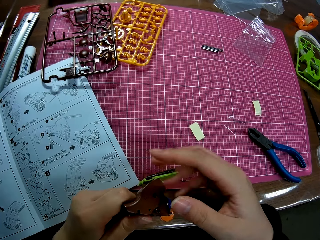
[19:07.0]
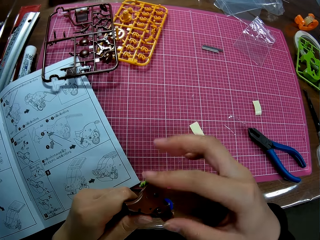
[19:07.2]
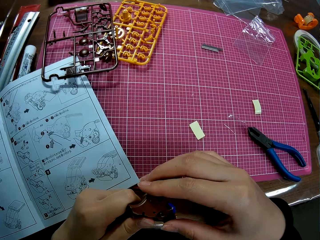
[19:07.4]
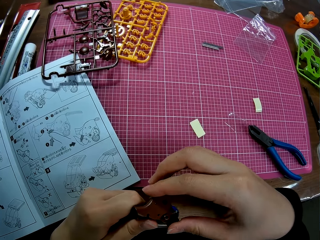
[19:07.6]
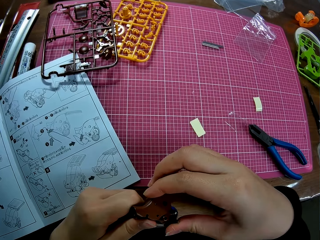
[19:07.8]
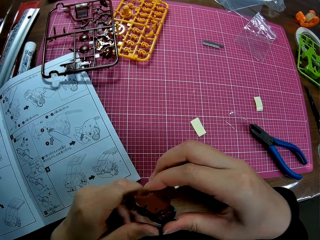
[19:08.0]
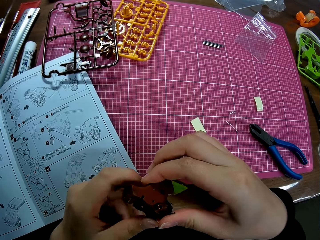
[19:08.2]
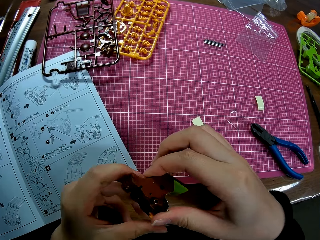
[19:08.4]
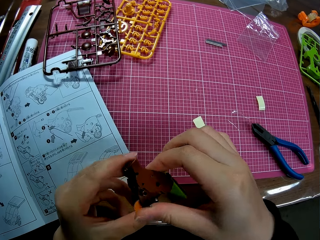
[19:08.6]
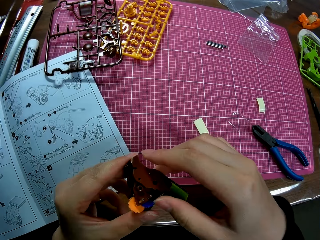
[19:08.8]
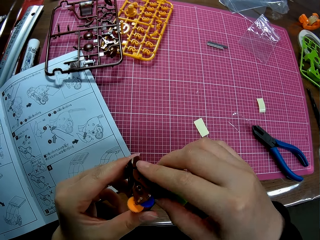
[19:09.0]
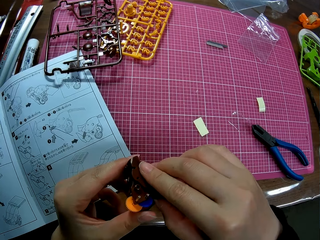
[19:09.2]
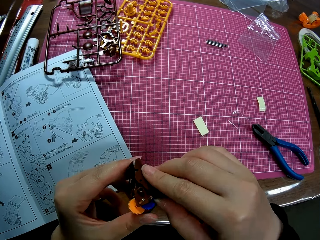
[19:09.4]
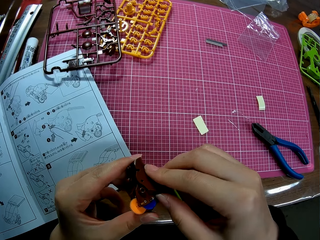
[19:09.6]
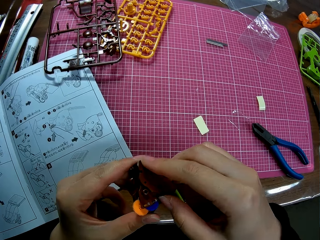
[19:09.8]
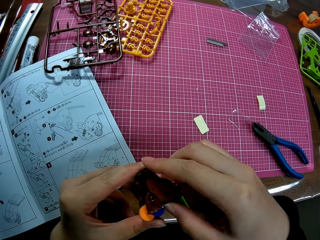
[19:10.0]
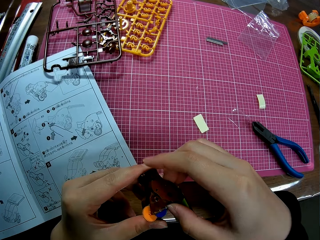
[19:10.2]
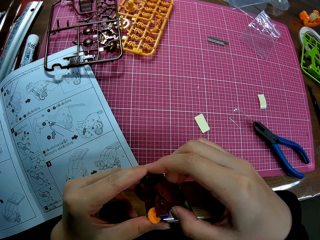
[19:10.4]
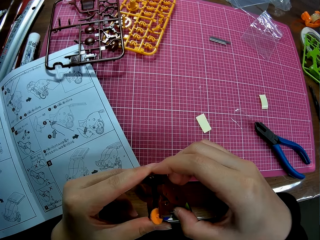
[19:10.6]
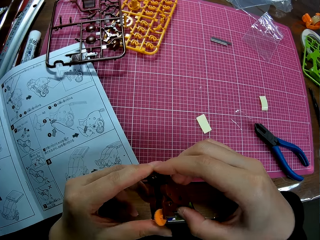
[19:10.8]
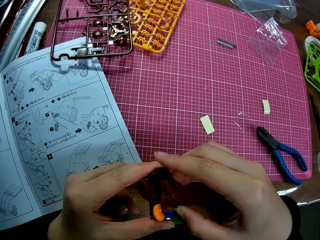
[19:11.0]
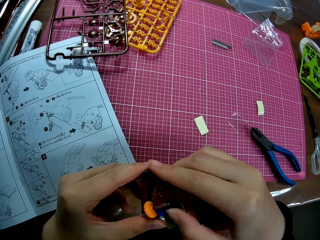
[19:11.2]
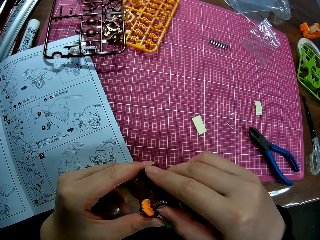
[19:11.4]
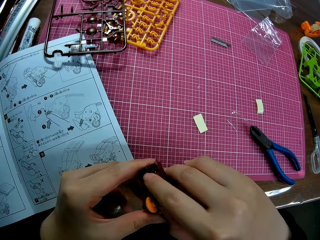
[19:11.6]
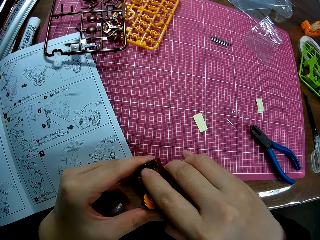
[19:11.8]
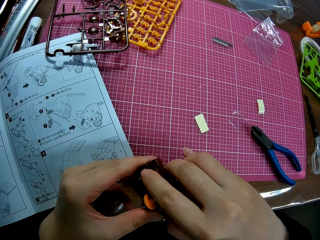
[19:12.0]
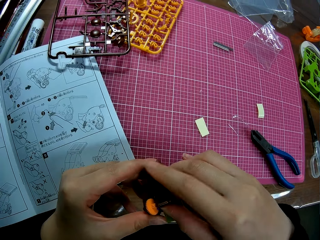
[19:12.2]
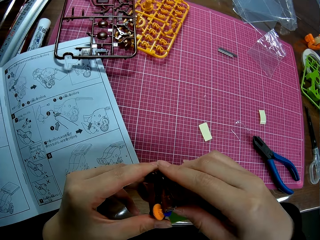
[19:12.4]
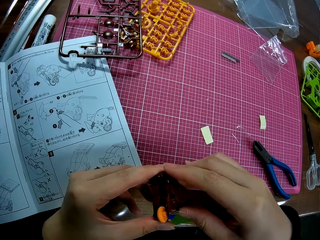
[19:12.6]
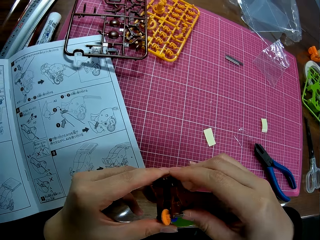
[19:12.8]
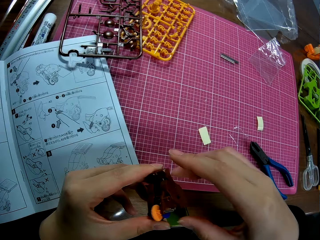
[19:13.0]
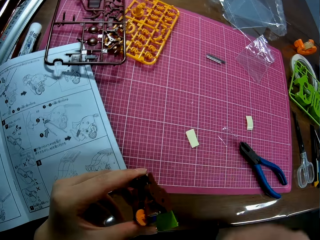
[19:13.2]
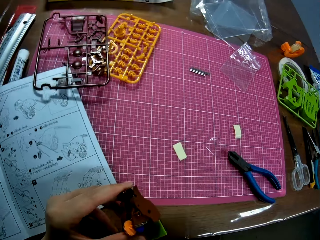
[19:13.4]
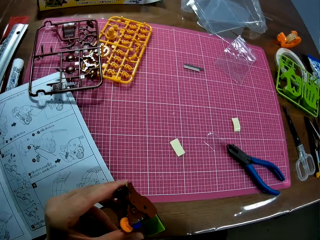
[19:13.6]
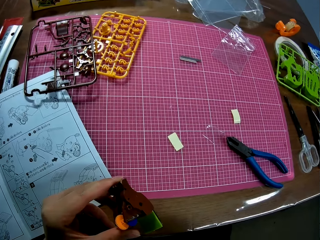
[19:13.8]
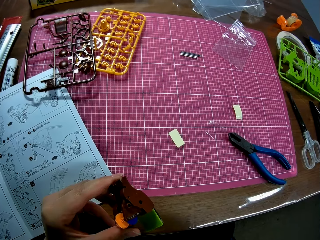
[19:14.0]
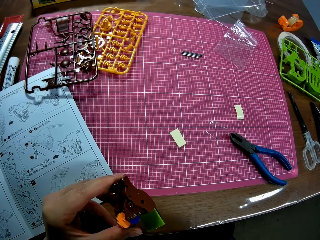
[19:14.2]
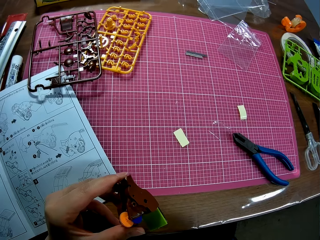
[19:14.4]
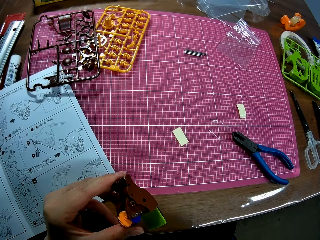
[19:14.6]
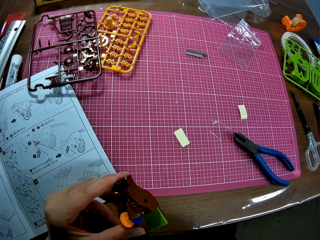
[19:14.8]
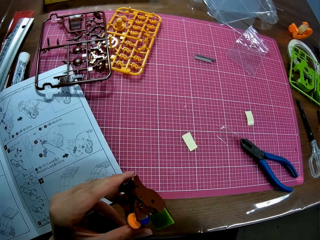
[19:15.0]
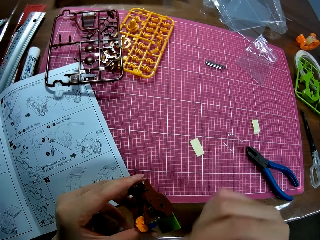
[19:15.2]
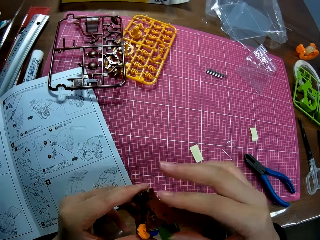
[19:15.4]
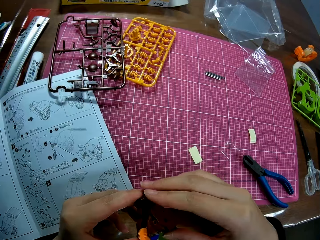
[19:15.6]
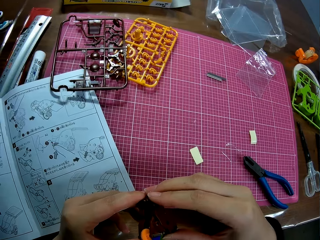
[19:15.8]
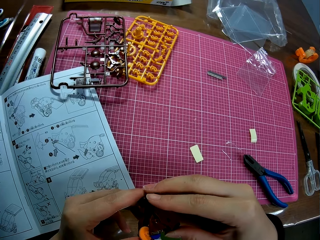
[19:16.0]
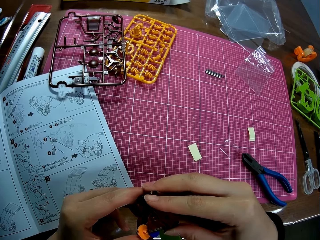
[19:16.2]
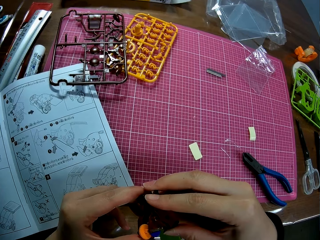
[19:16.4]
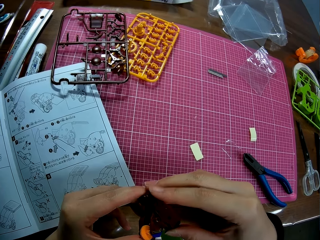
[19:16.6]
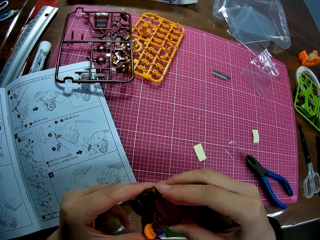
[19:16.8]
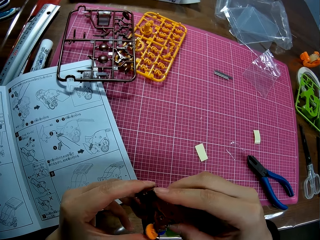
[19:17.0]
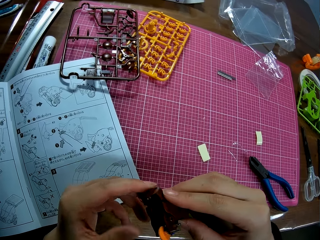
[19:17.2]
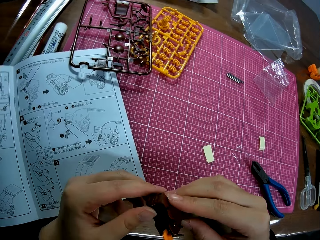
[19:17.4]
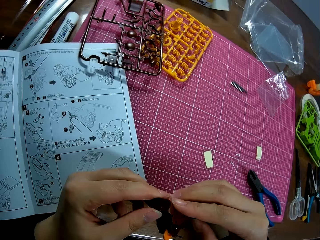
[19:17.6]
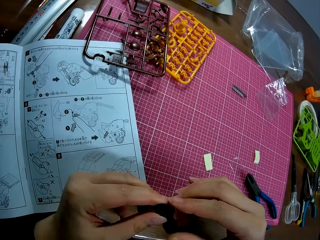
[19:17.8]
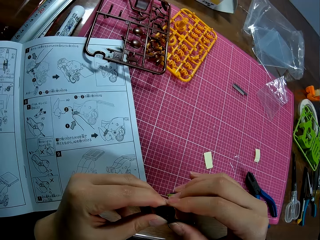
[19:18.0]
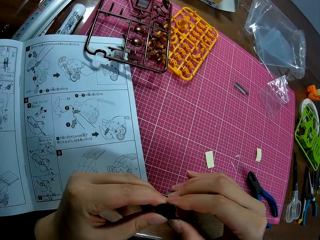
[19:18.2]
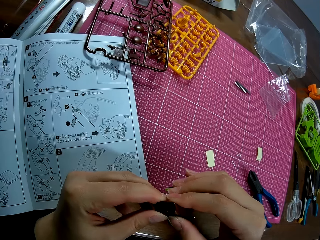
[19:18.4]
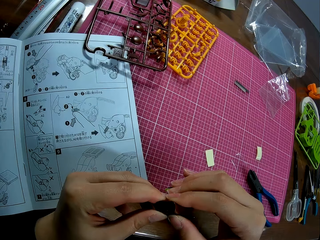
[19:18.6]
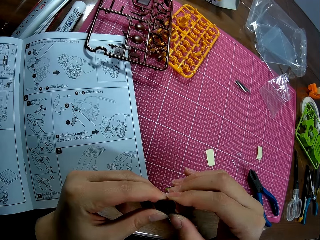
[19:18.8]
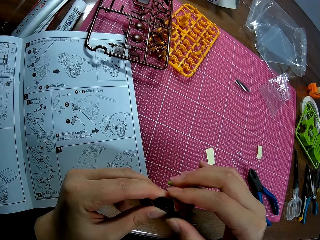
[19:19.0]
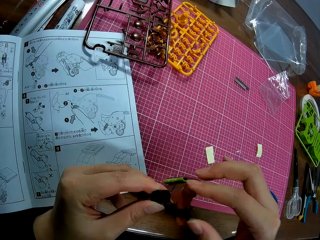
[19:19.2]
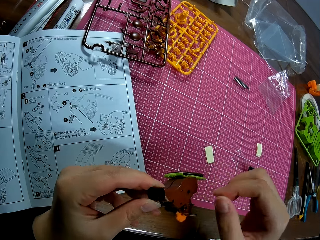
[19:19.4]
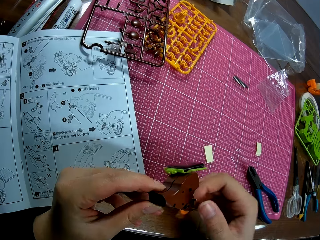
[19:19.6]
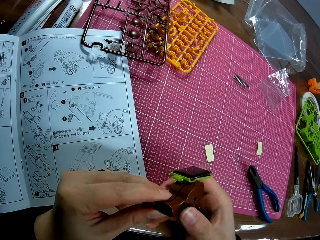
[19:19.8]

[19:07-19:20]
The camera wearer fixes something. He removes his right hand from the mechanical model. He touches something. He sets the mechanical model with both hands.

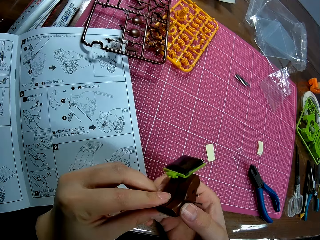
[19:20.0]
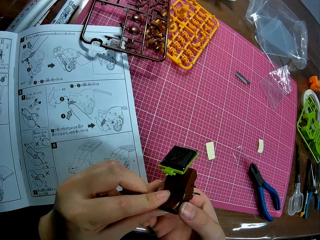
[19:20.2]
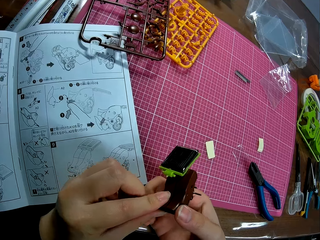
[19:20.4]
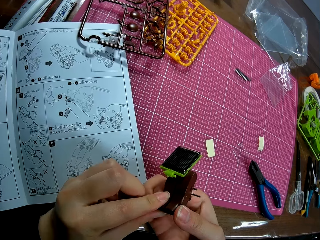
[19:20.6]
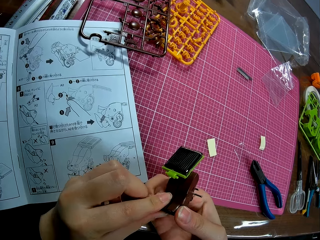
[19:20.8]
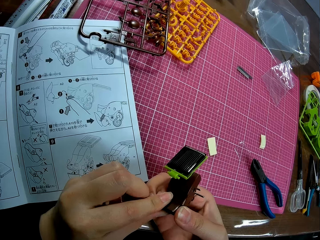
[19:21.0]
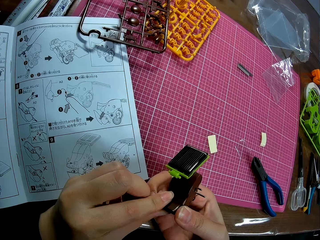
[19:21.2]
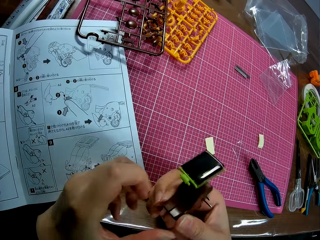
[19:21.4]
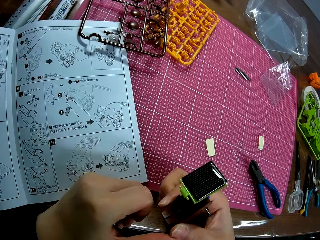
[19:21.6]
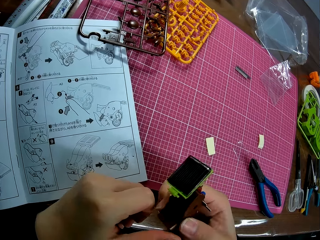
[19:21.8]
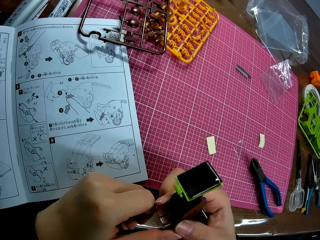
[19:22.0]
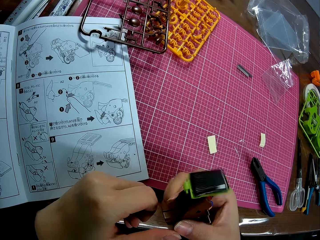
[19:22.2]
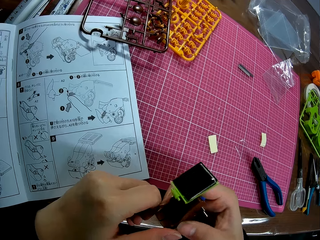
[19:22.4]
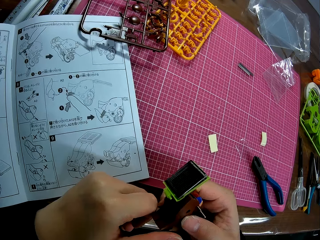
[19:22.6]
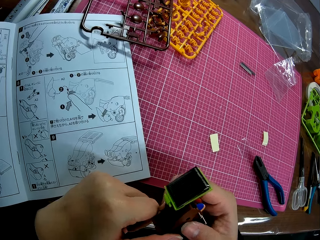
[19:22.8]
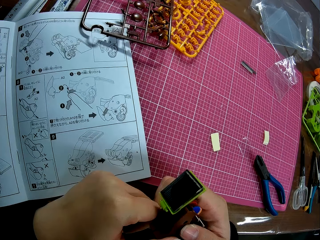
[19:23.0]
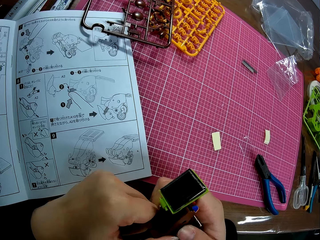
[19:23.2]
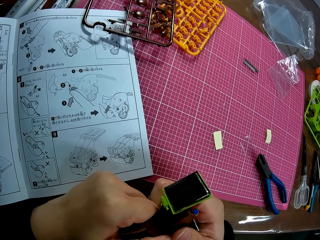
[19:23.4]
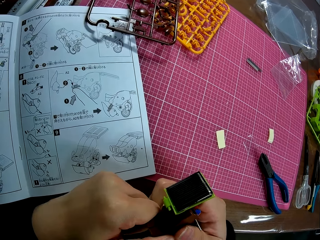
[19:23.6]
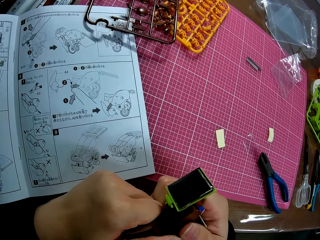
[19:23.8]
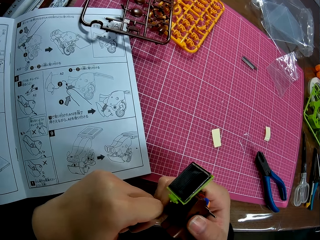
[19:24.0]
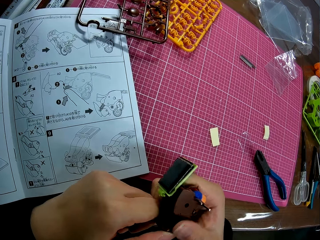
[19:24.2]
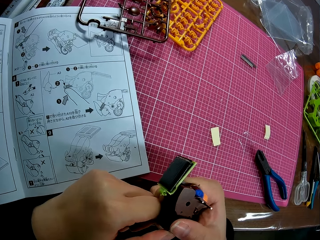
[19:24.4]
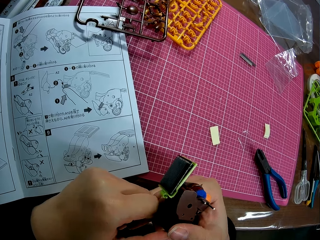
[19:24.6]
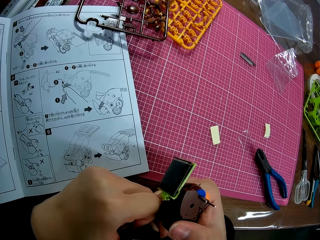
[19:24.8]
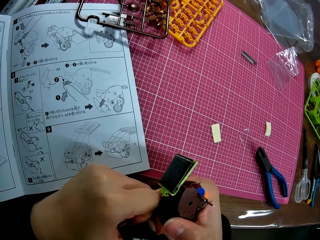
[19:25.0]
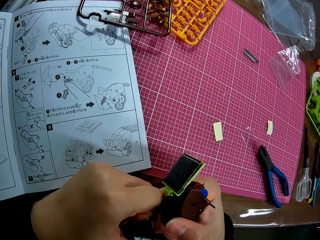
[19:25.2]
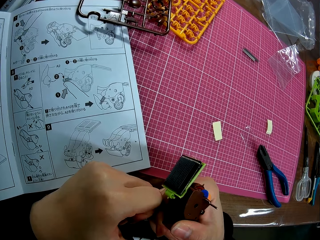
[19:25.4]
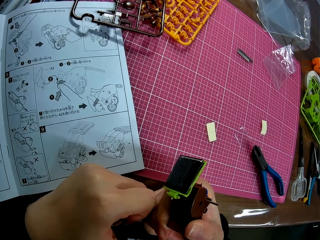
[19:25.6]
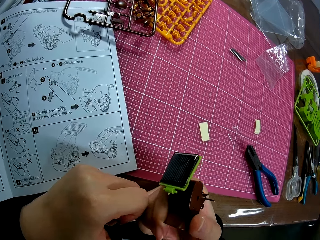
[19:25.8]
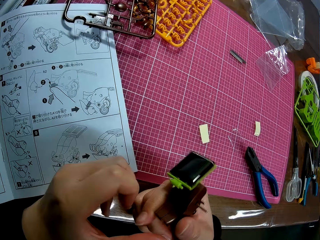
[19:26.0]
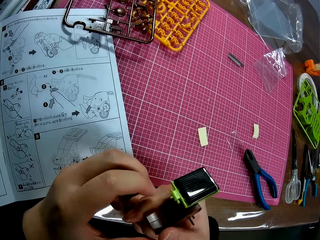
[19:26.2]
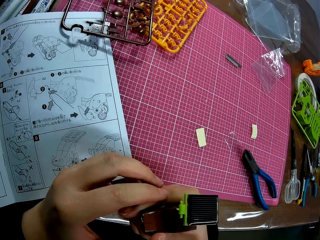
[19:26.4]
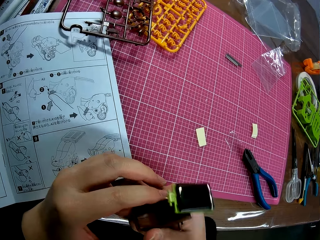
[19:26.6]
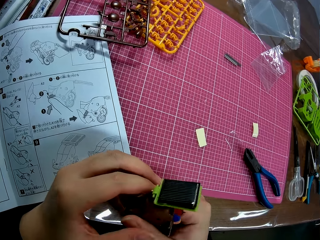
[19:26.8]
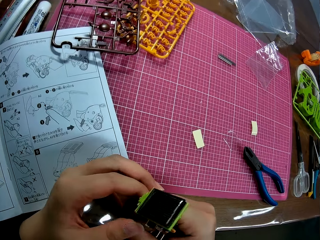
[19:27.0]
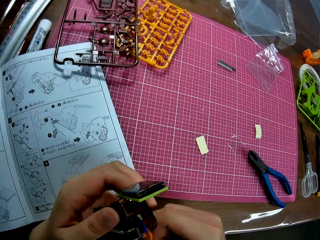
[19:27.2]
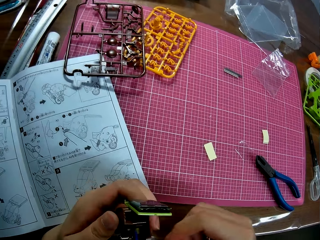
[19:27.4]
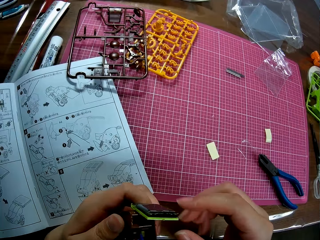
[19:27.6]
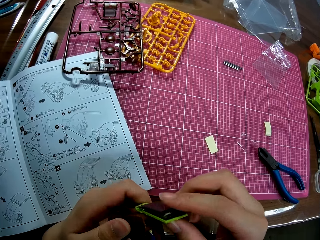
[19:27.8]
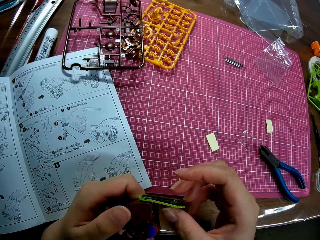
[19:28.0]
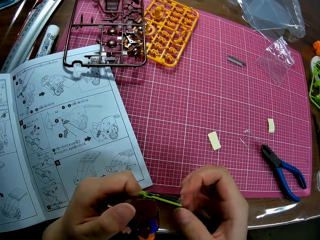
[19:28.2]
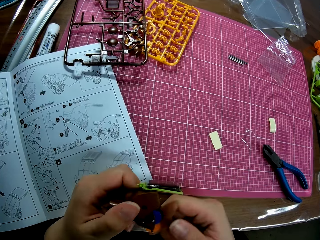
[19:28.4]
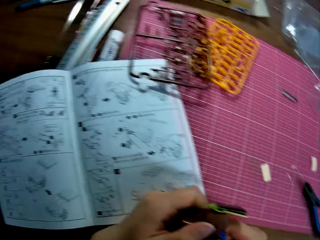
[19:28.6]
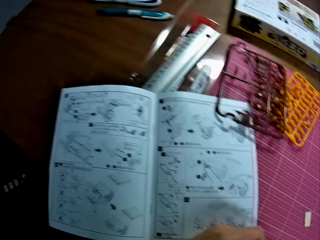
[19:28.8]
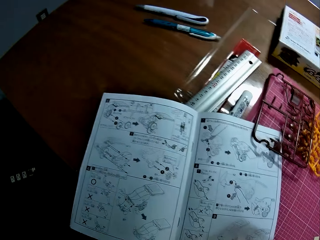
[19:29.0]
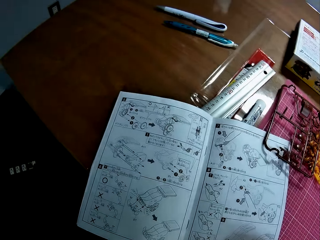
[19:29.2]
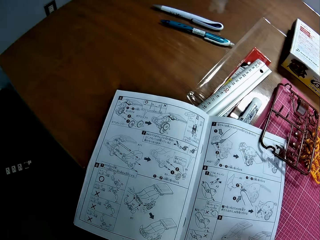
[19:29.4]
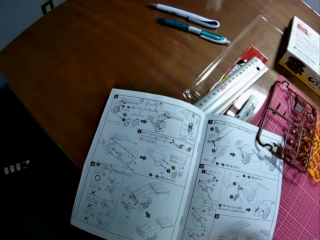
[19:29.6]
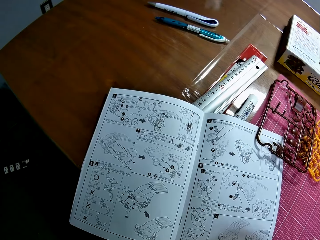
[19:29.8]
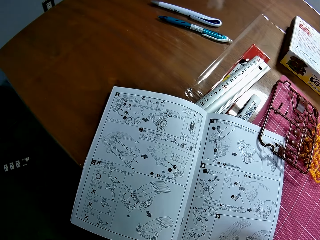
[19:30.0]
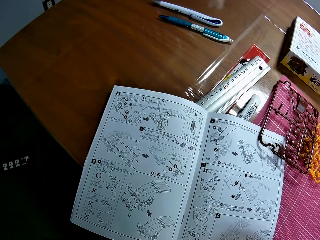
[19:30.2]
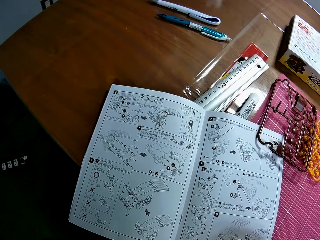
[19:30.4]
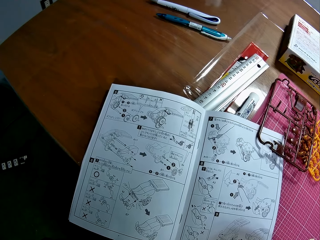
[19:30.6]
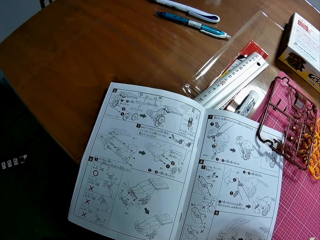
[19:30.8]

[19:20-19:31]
The camera wearer looks towards the instruction manual on the table.
